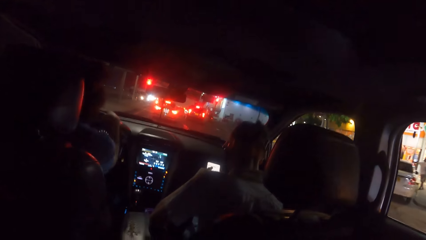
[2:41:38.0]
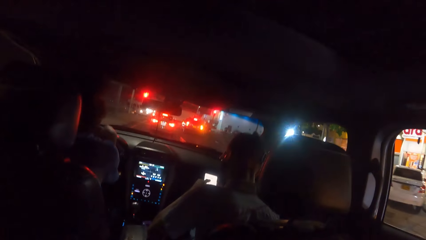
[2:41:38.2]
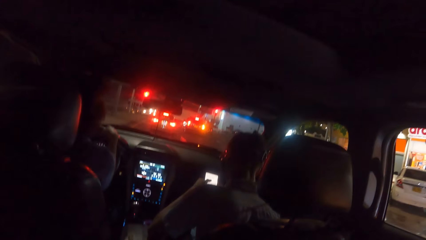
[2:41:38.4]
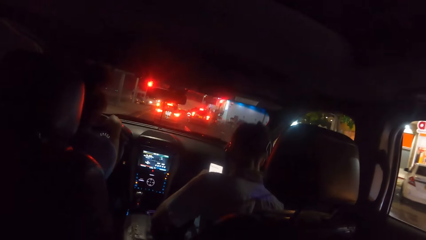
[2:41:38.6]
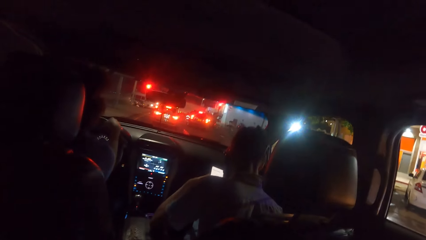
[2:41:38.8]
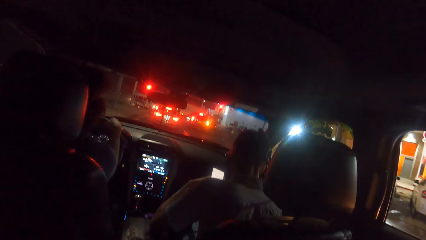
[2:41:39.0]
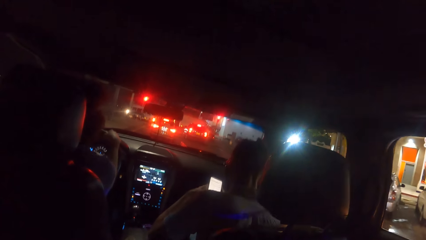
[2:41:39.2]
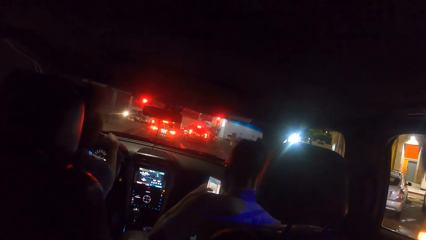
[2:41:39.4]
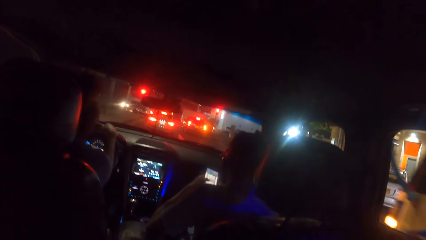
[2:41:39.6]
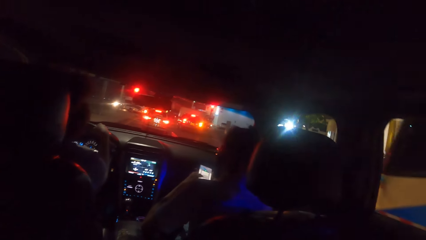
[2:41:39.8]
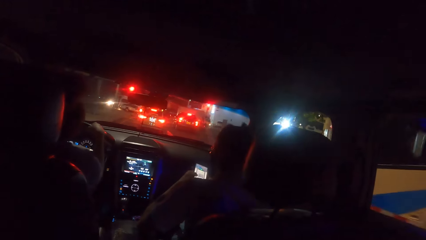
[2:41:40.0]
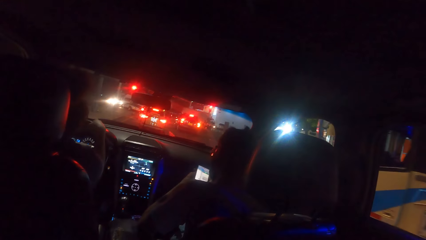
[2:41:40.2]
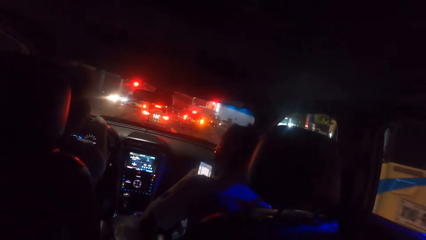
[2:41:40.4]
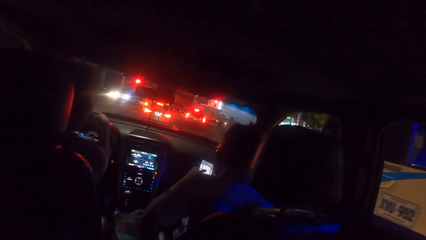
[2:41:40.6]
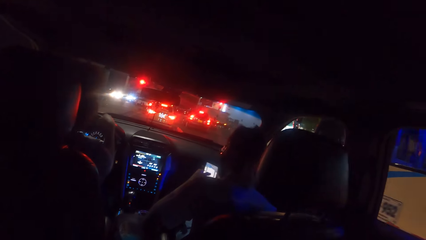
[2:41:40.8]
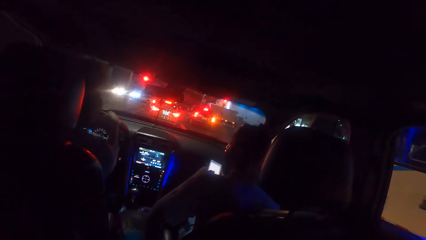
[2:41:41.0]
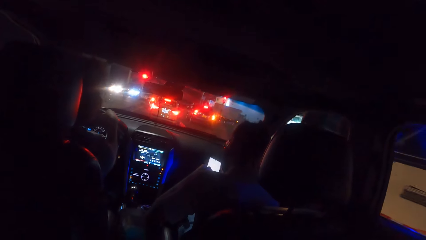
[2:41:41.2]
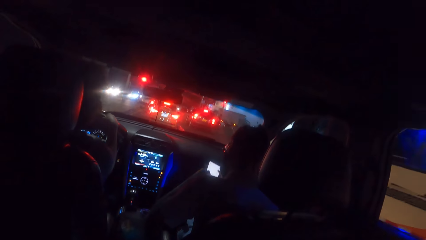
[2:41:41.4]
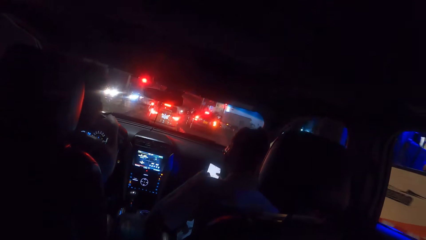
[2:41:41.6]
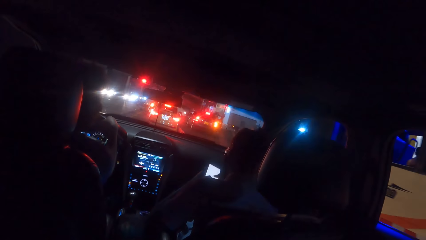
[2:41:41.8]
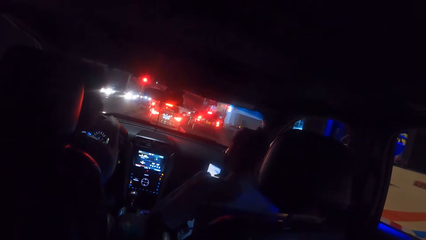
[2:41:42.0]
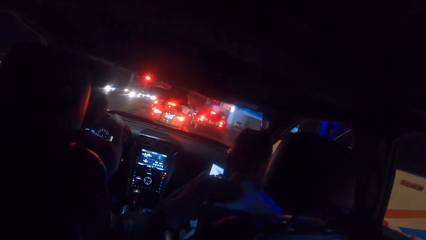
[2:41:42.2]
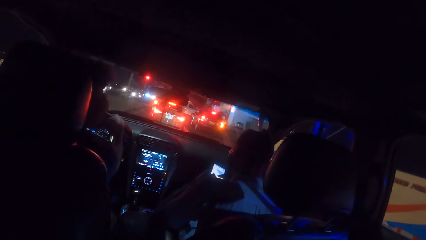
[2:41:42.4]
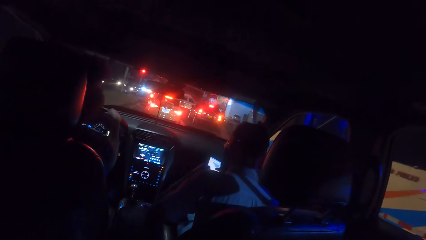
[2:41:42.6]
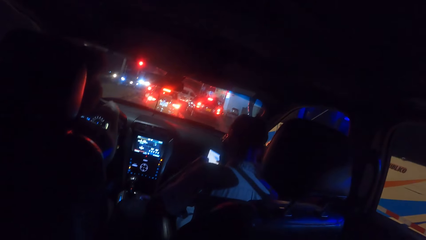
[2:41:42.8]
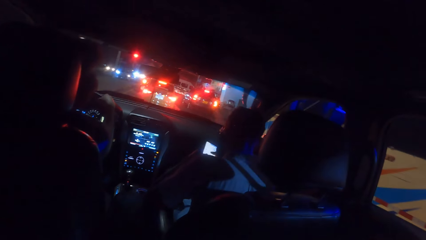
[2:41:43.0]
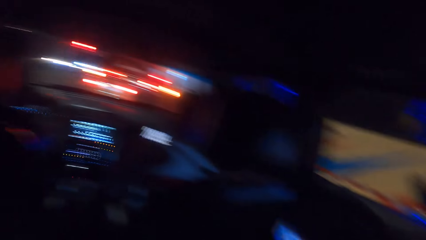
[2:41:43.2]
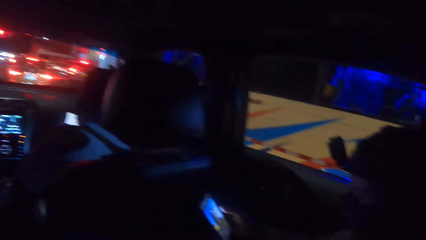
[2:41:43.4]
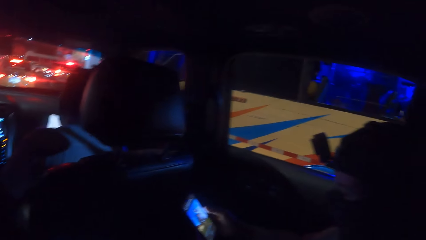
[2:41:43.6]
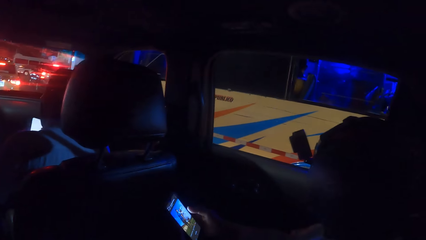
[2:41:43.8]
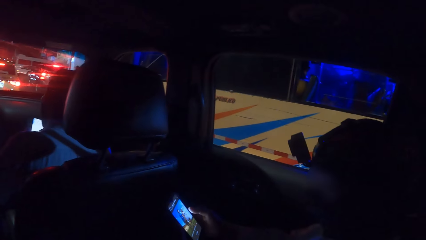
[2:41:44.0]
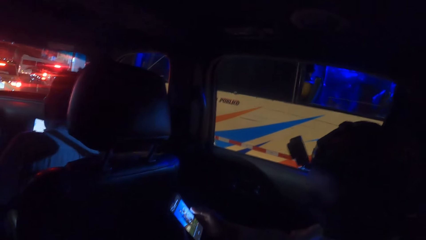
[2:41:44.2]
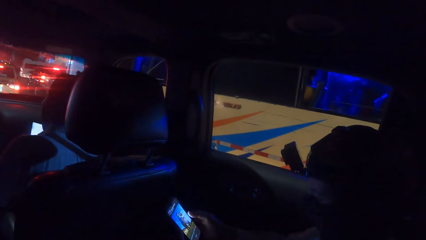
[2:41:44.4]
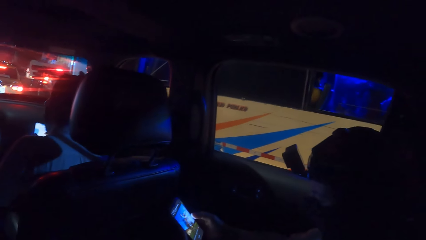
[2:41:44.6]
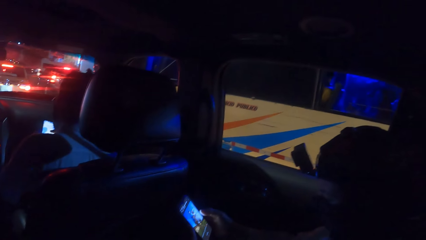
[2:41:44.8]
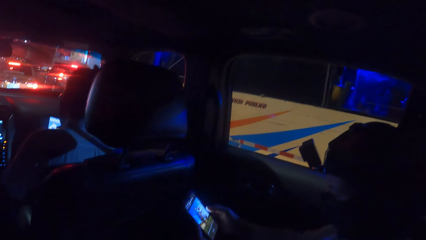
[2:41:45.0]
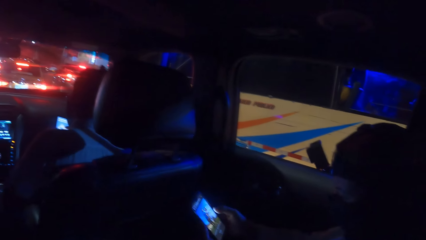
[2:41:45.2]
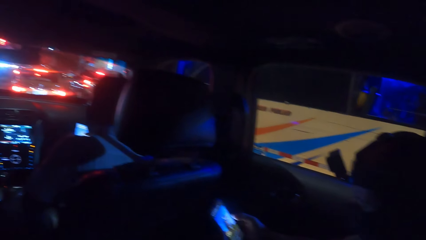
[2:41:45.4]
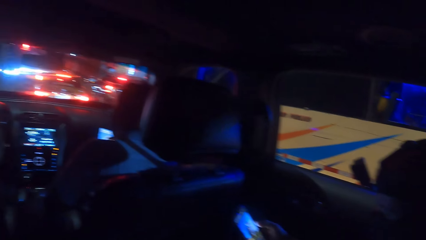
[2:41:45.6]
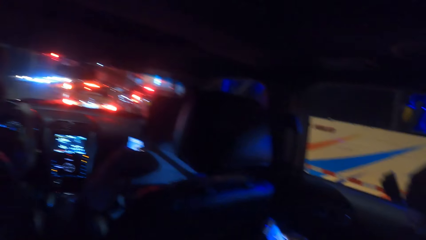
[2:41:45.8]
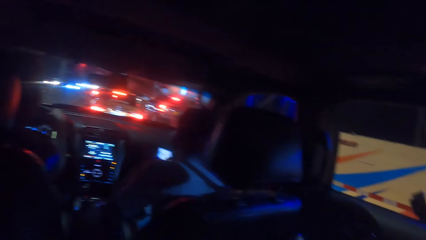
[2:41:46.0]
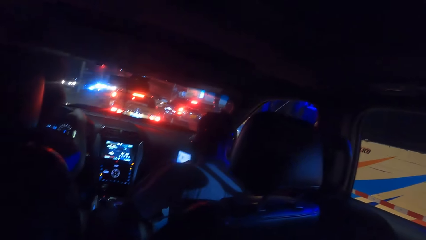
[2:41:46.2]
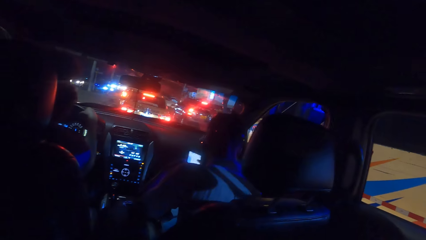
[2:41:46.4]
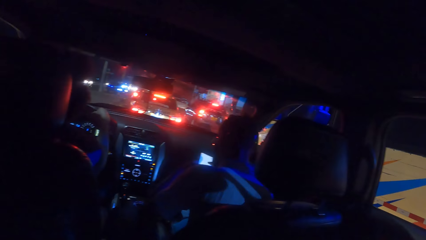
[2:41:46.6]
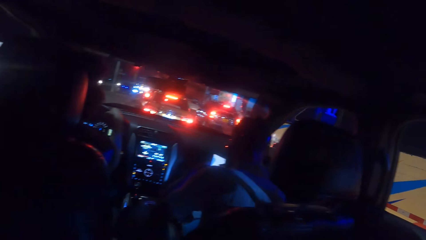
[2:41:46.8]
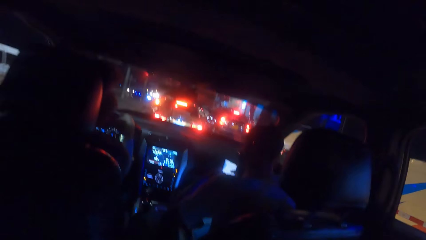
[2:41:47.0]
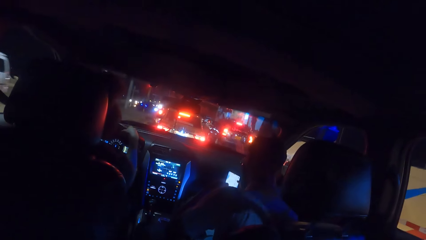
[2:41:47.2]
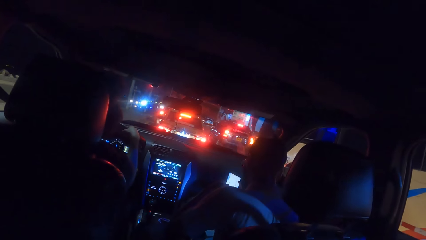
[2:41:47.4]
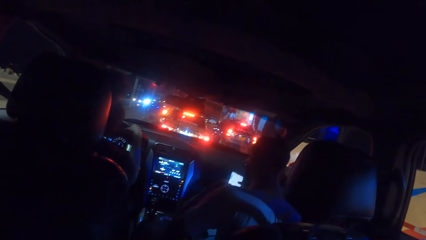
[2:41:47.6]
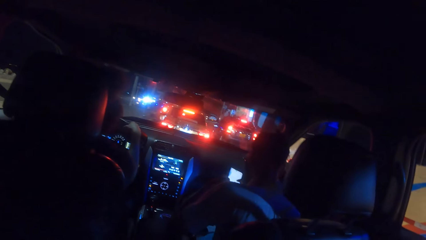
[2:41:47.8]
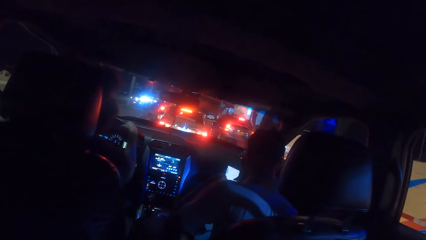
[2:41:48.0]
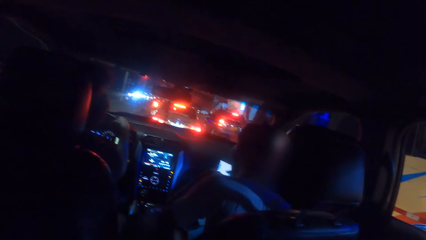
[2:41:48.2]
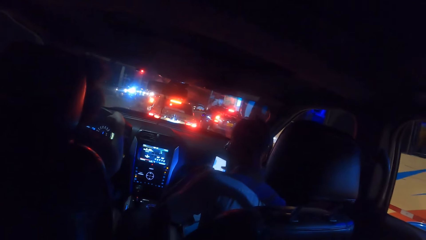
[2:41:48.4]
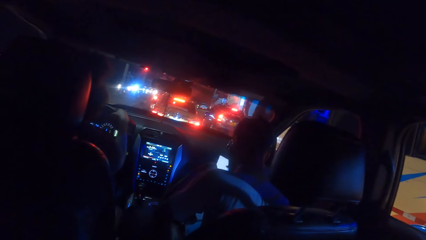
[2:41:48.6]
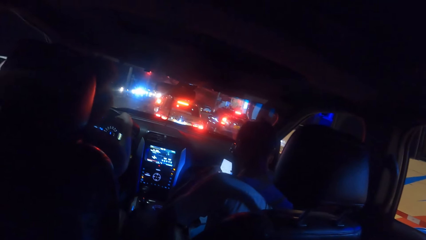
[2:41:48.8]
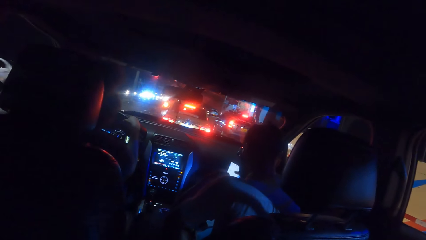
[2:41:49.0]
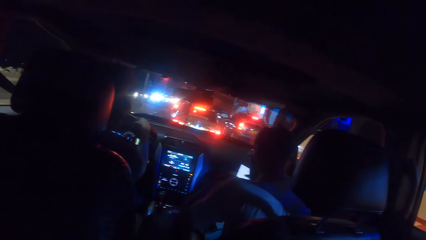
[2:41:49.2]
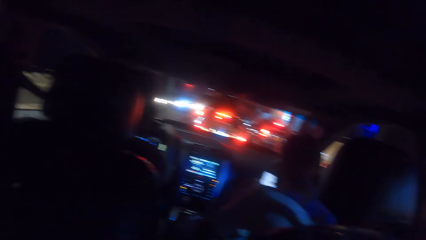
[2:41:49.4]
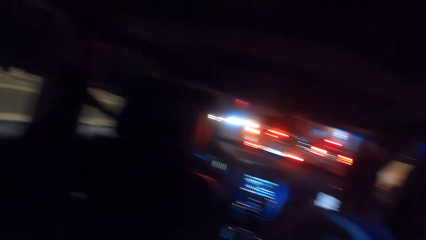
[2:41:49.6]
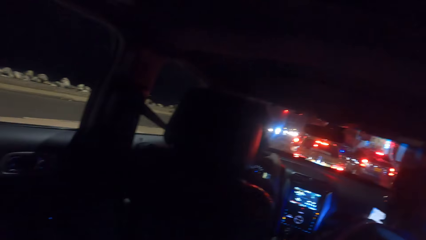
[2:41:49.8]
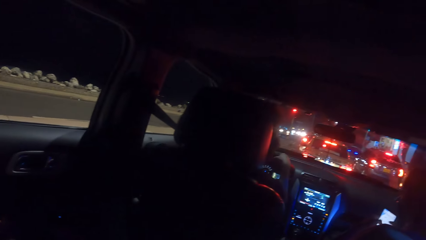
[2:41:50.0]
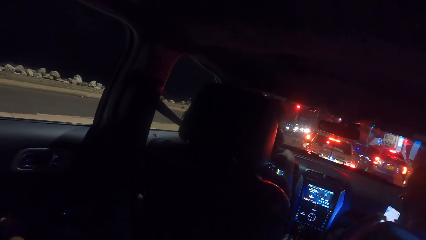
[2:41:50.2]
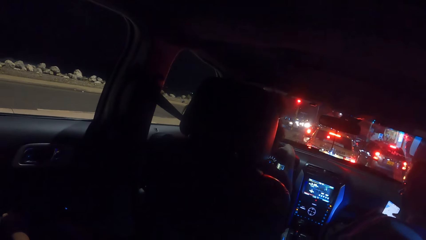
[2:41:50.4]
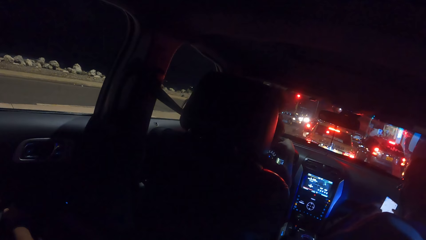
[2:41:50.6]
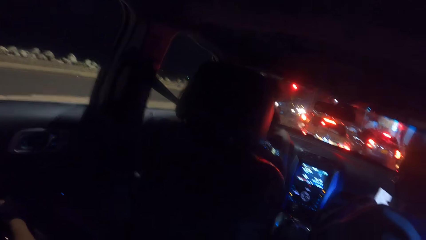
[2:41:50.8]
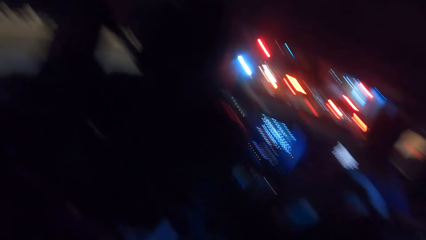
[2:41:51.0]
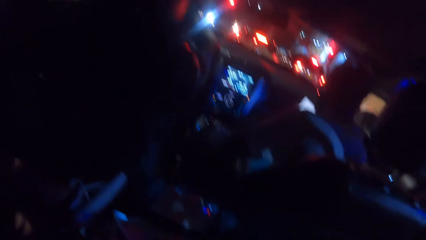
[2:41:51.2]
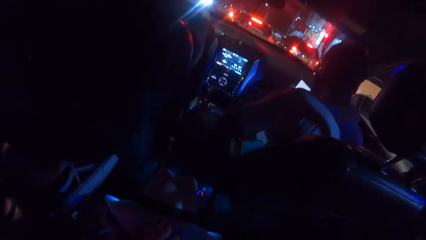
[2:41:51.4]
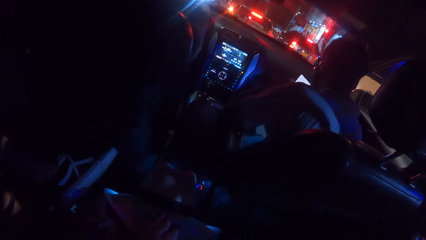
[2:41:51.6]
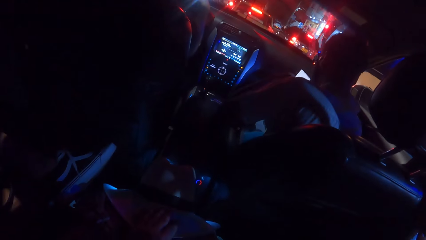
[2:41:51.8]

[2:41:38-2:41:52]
The man stops the car in the traffic.
